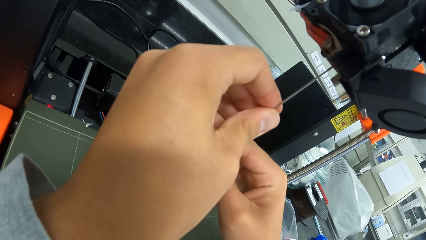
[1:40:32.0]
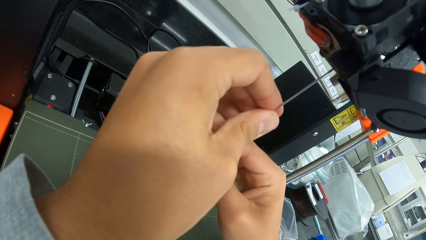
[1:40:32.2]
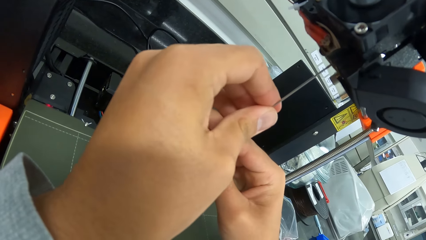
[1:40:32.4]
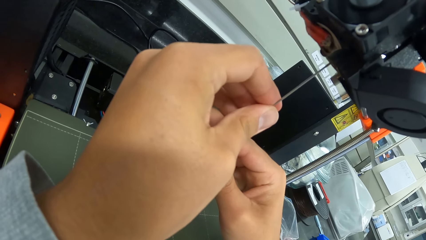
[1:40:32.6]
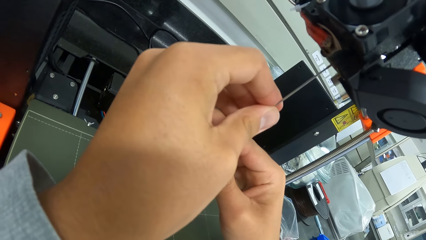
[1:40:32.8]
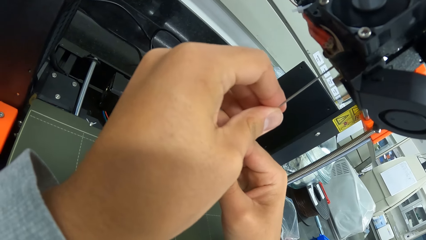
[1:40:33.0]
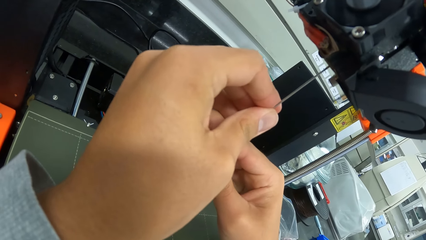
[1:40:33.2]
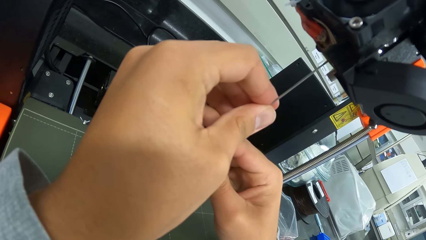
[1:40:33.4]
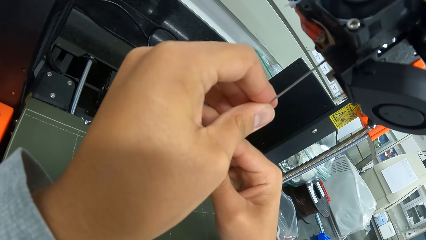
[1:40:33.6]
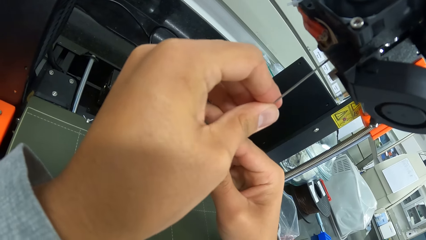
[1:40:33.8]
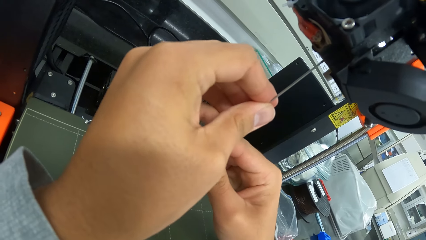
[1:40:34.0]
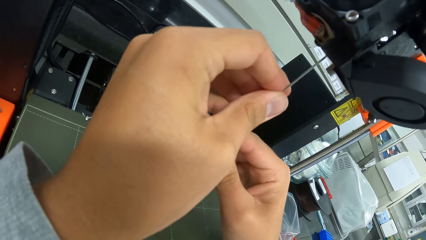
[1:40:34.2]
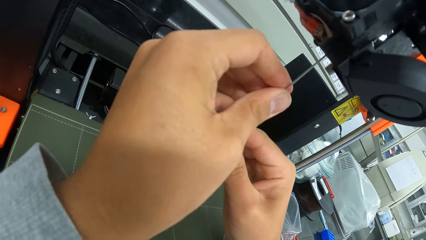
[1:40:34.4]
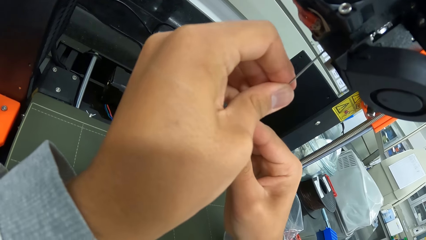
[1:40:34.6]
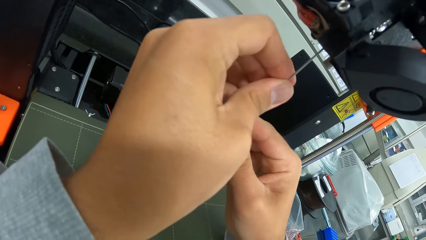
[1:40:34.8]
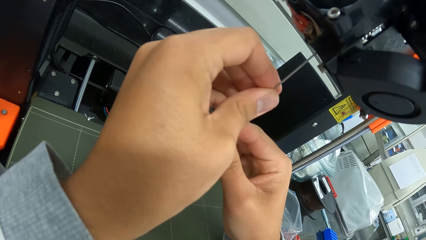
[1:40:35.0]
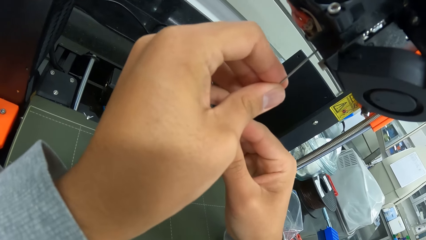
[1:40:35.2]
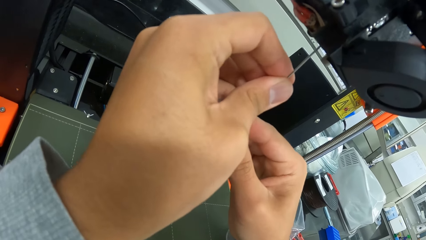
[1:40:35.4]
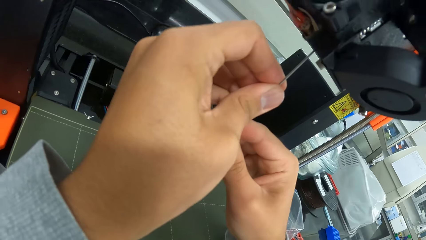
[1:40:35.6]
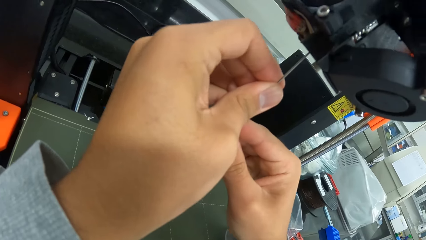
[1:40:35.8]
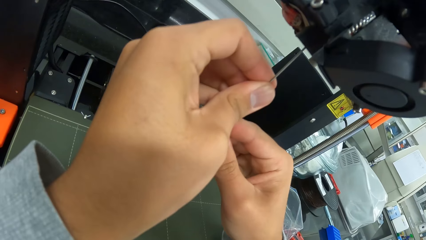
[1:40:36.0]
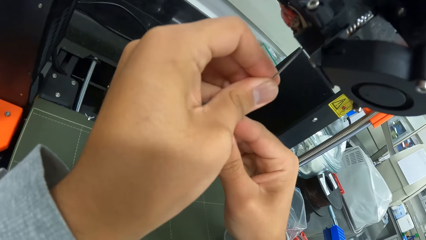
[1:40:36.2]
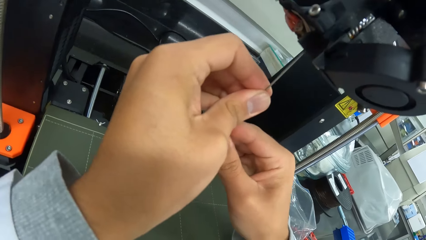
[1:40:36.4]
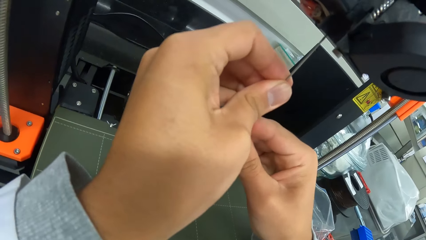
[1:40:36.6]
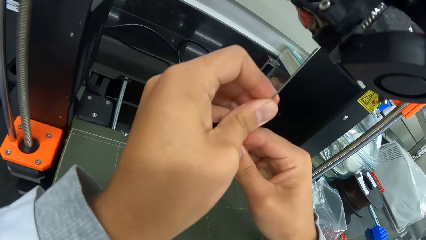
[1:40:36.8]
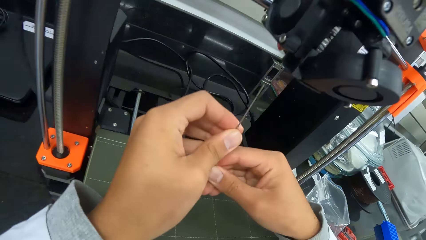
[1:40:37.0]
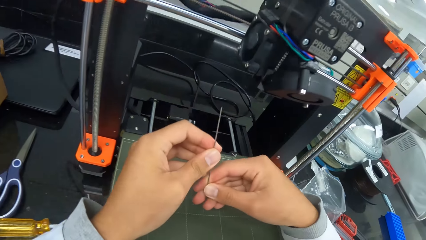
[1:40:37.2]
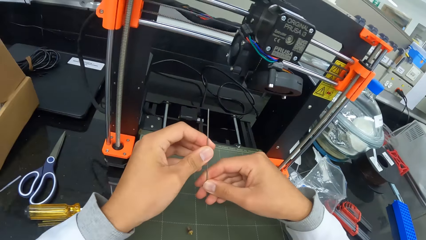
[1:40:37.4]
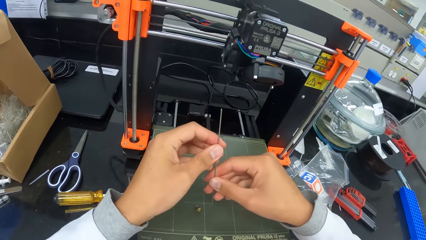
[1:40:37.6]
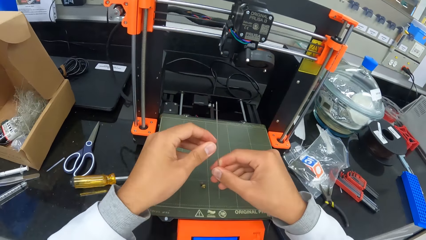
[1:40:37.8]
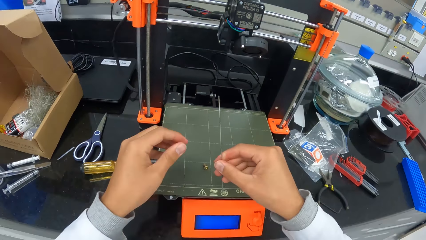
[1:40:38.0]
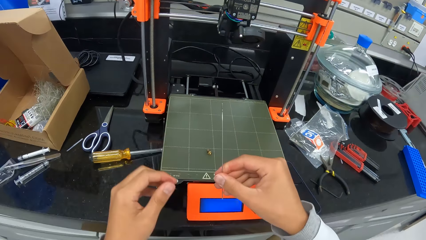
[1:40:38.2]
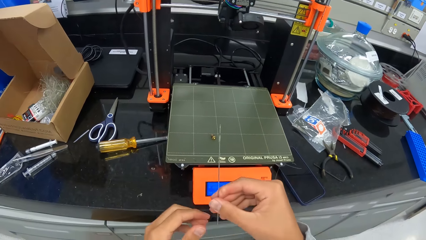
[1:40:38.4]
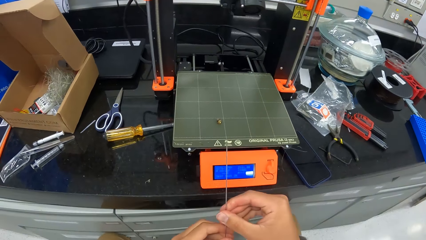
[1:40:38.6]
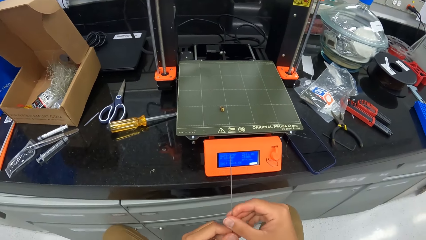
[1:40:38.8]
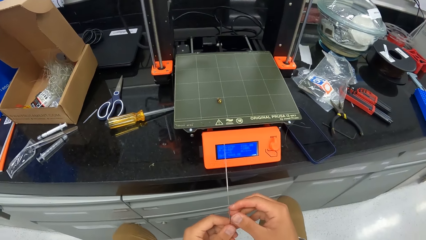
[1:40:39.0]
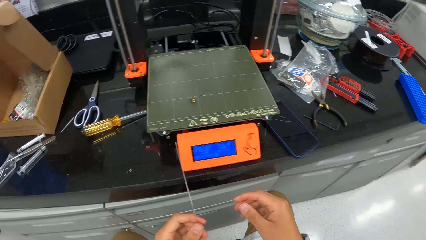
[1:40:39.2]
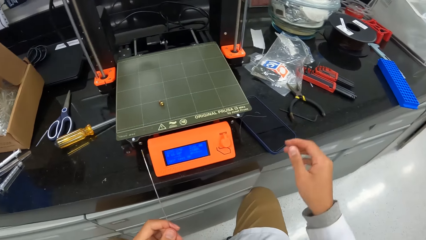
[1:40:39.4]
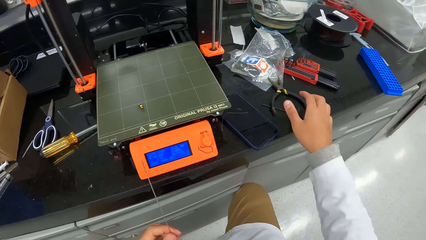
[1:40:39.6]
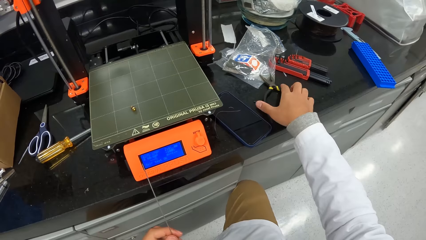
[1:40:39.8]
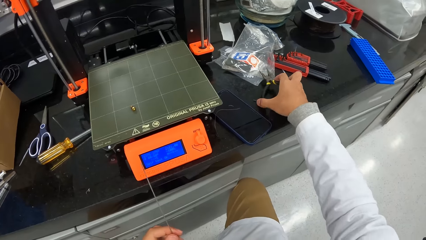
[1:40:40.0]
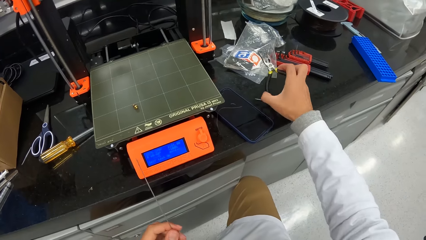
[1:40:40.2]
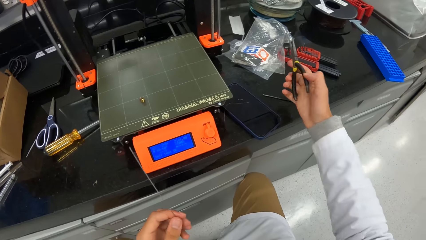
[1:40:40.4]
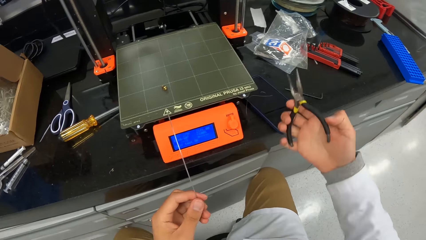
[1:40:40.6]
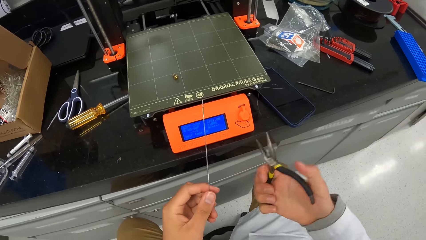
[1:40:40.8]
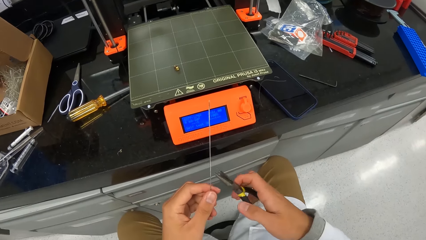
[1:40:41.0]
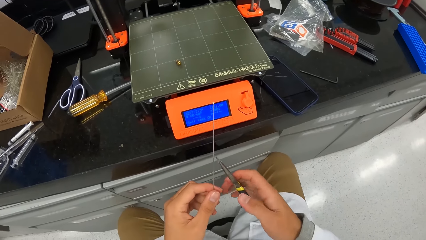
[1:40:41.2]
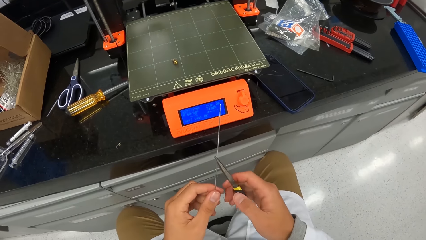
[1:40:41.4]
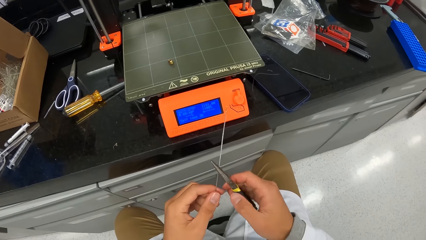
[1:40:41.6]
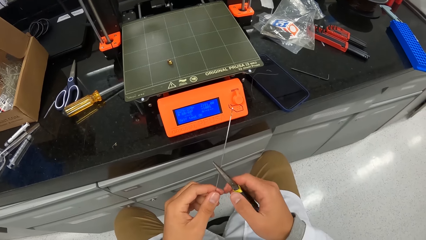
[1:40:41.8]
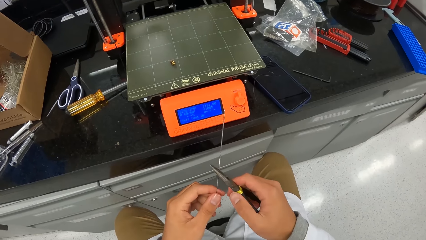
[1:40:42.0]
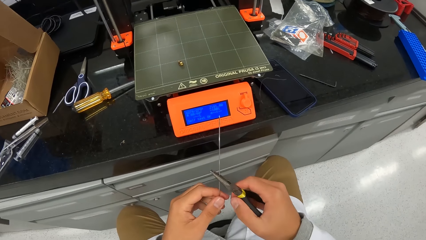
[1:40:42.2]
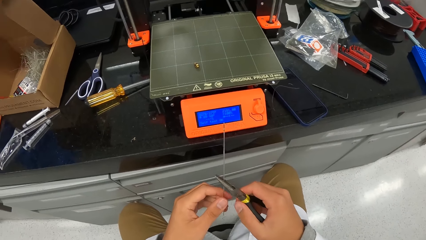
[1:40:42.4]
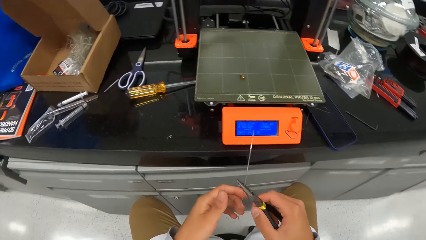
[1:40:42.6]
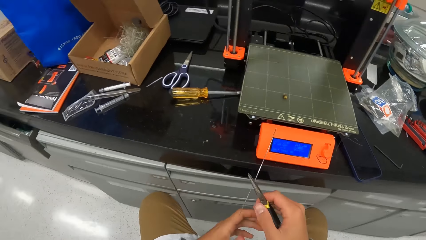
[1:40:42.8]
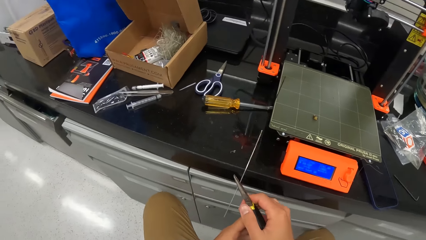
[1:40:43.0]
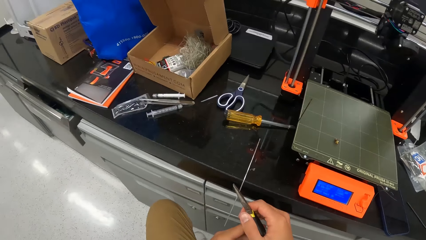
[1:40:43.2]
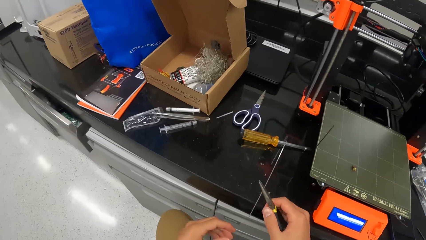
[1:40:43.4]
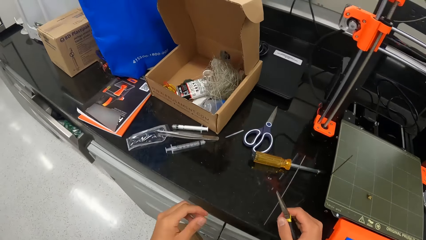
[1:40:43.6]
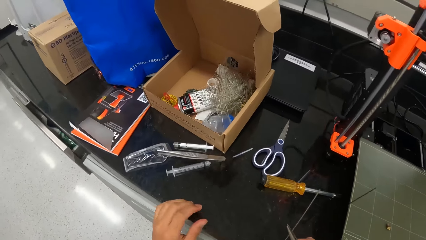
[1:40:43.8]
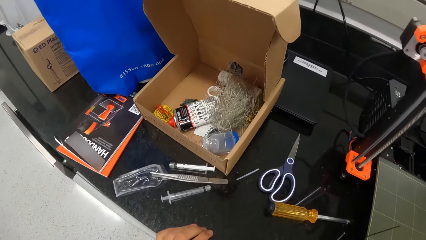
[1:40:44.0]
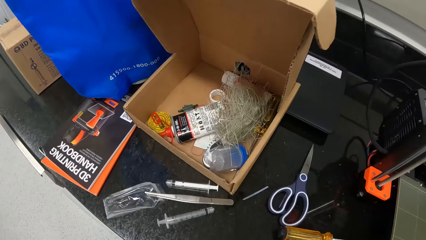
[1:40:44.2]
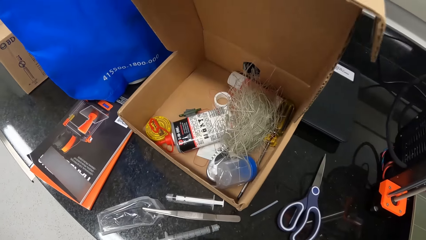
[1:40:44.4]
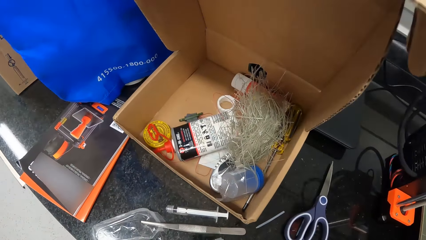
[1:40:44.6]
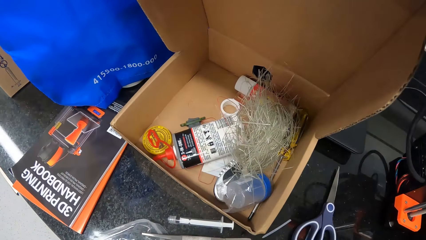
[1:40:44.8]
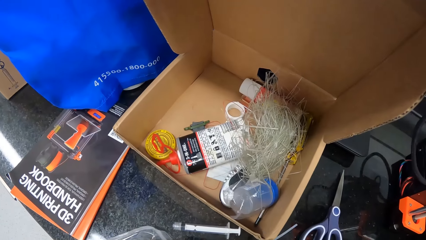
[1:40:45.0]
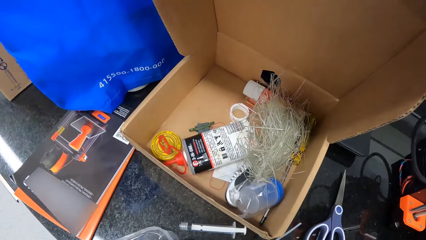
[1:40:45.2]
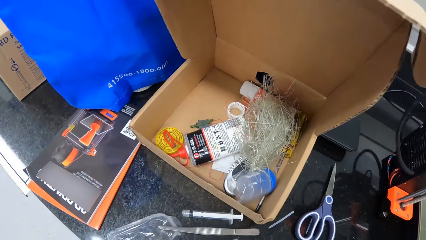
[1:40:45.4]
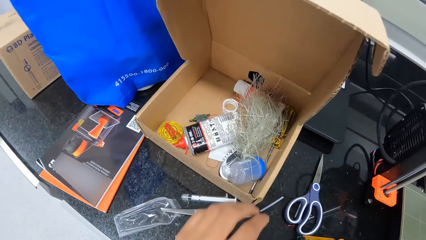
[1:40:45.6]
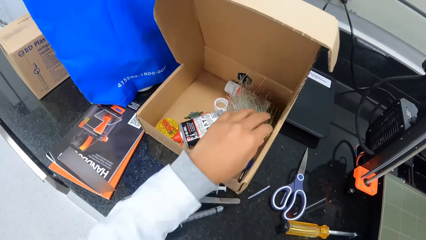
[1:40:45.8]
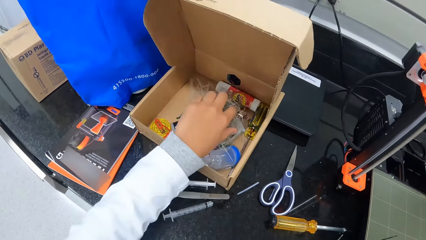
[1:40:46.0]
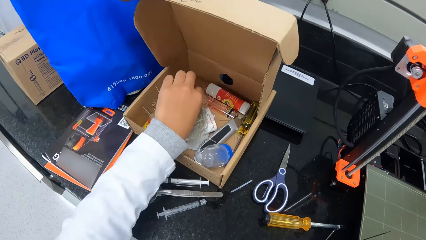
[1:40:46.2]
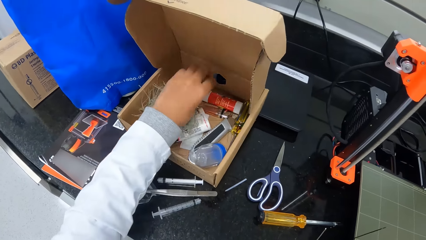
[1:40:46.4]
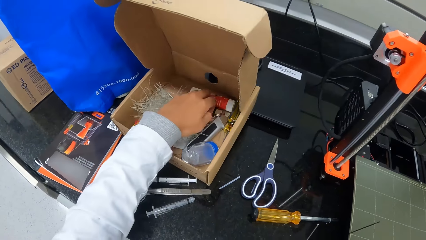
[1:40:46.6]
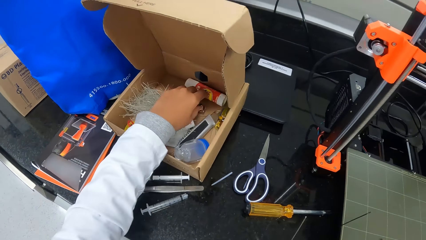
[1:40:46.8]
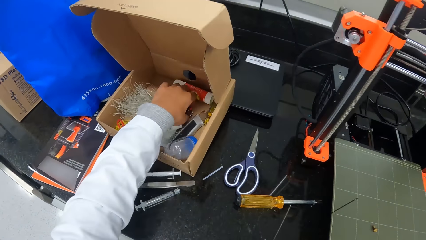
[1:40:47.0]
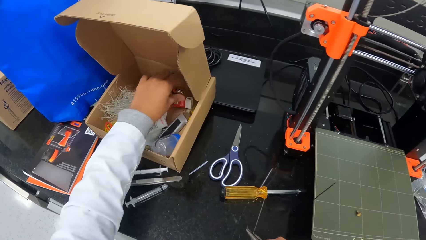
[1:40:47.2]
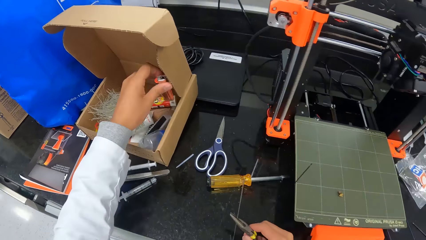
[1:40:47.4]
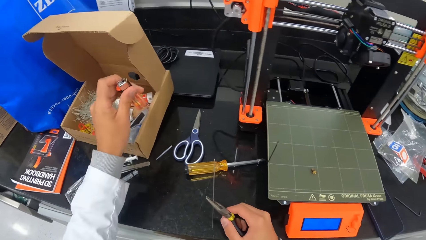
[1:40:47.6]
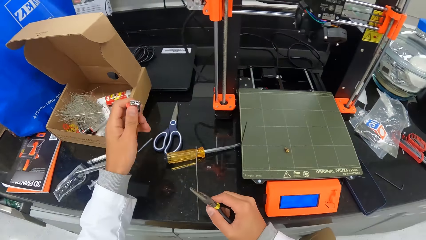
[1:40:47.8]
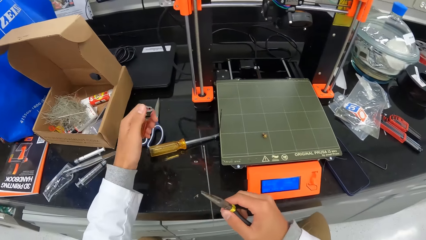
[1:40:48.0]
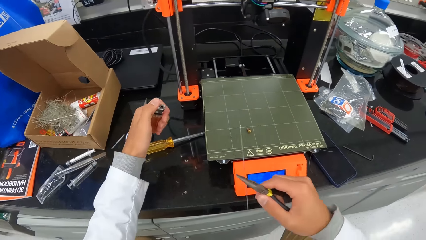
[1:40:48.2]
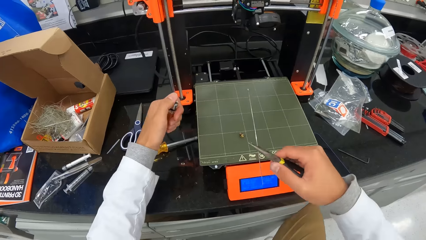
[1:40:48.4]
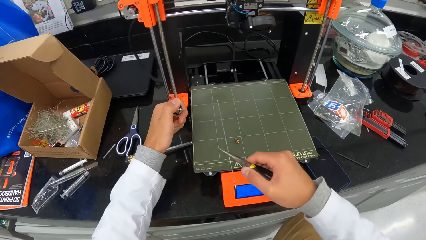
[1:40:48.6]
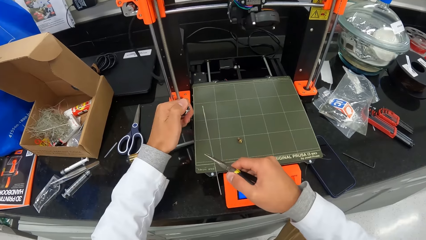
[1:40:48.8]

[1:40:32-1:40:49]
The camera wearer puts the metal or iron rod in the printer. He removes the metal rod from the printer. He picks up the pliers from the table with his right hand. He moves the pliers. He holds the iron rod with the pliers. He picks up a lighter from a box with his left hand.
